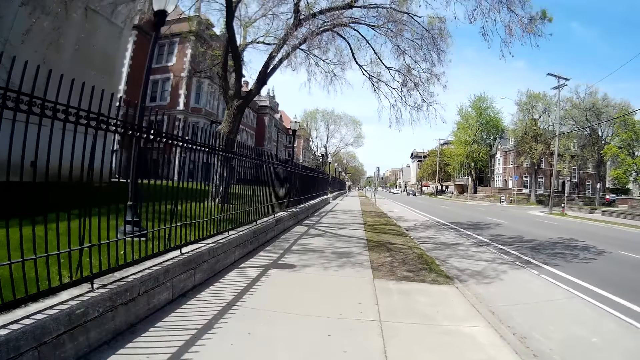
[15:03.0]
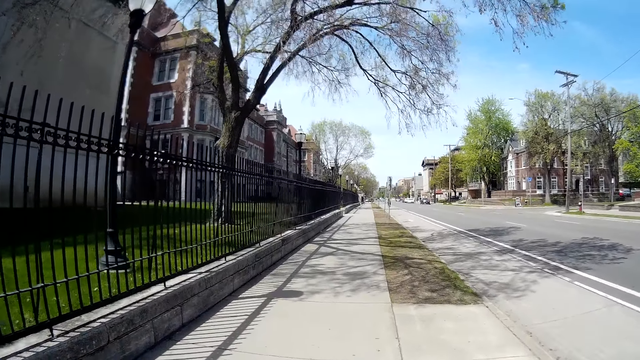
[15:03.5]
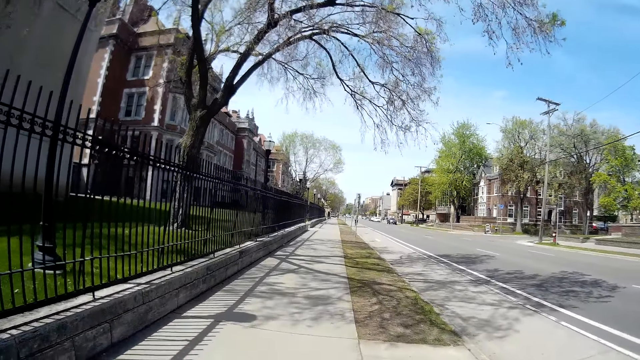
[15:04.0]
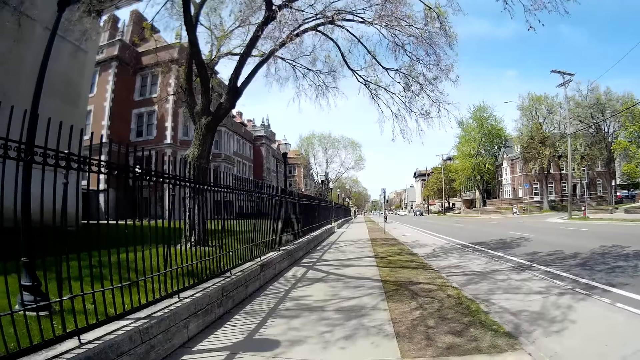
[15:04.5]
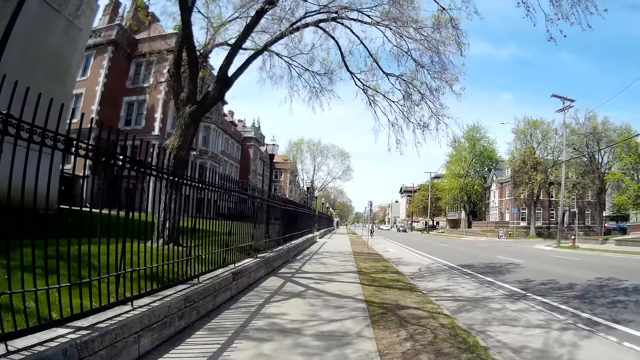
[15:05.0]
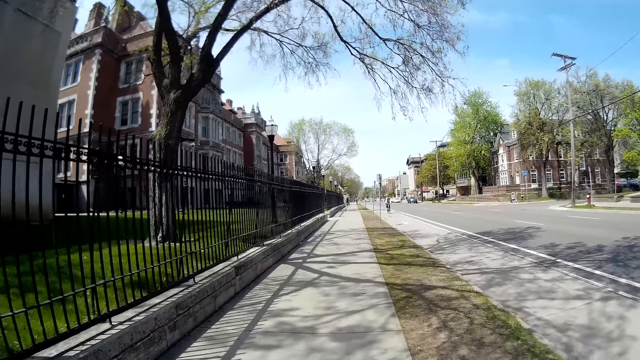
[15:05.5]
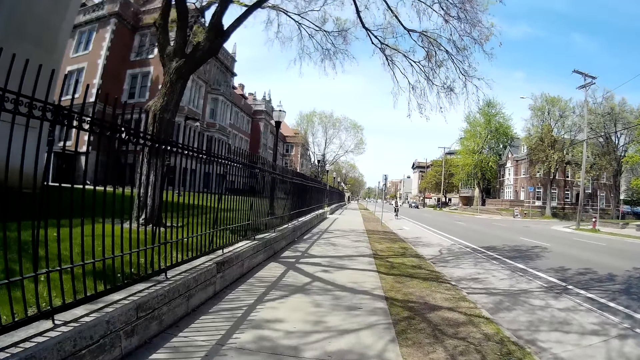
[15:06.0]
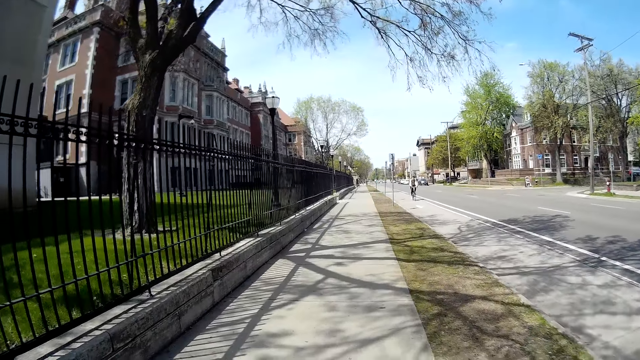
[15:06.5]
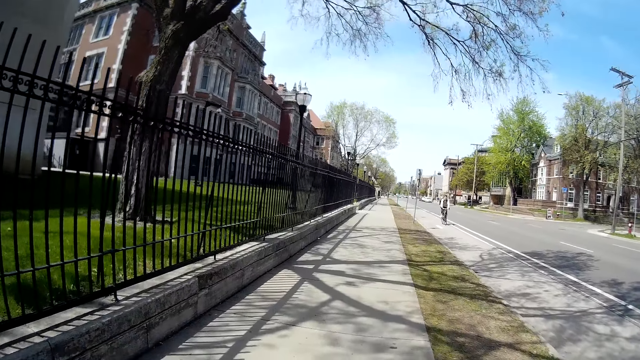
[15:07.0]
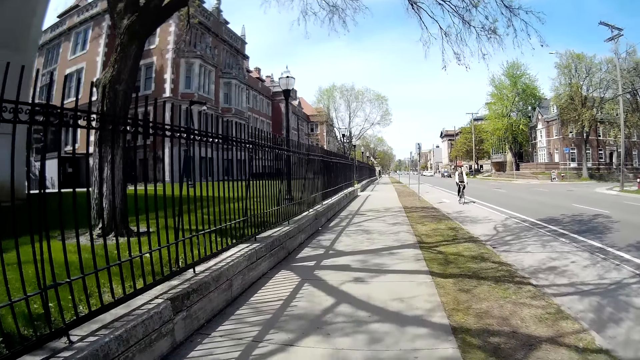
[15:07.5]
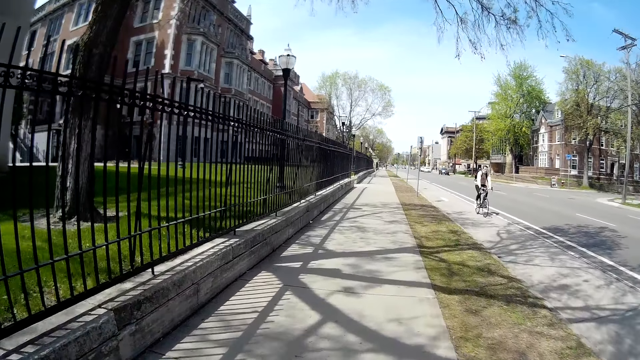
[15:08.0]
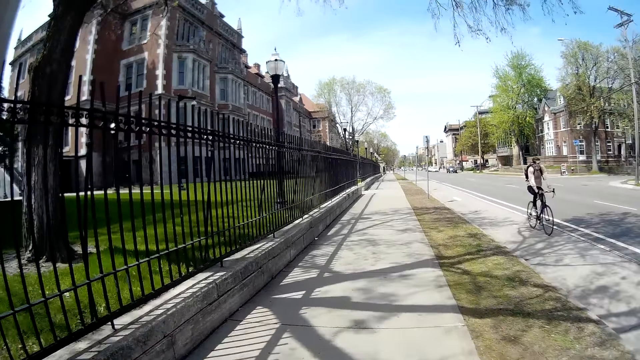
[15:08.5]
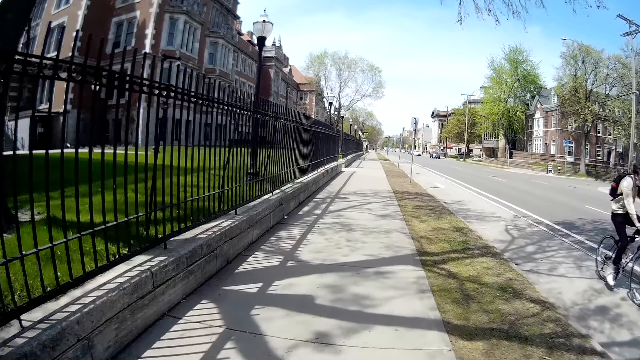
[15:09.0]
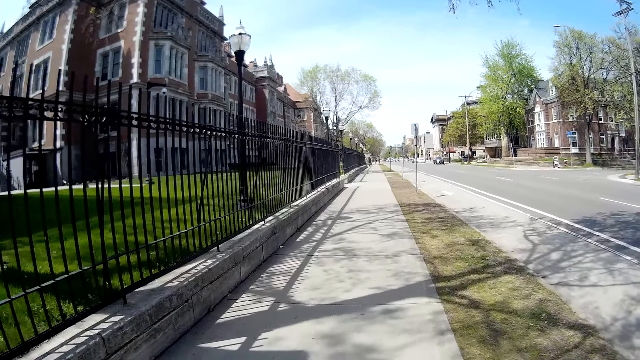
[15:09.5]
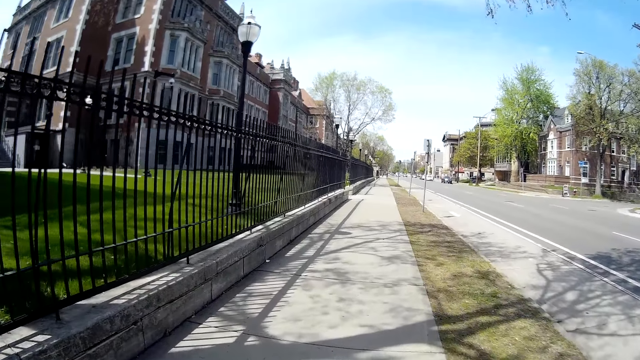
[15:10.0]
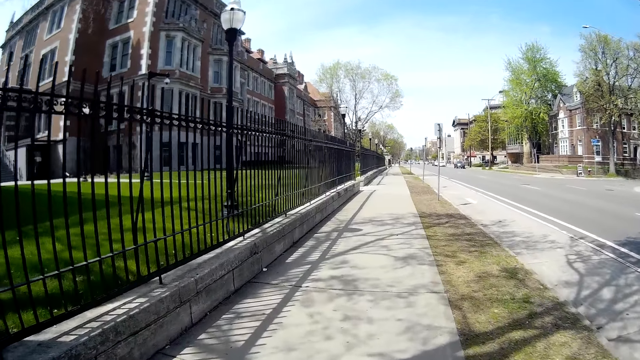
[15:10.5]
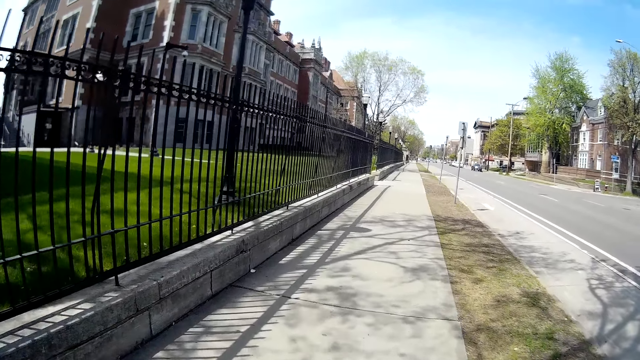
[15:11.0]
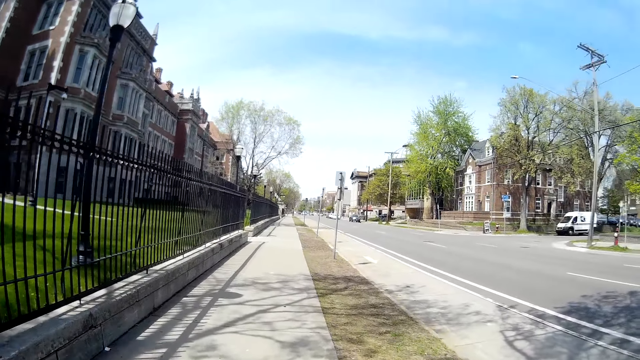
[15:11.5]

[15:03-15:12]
The camera wearer walks on the pathway.

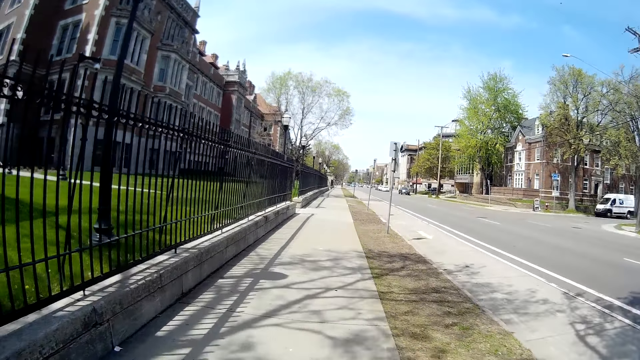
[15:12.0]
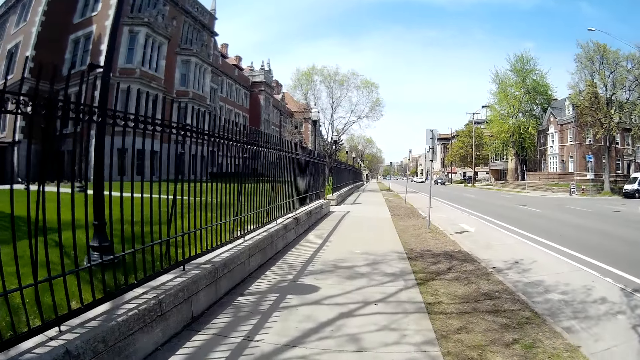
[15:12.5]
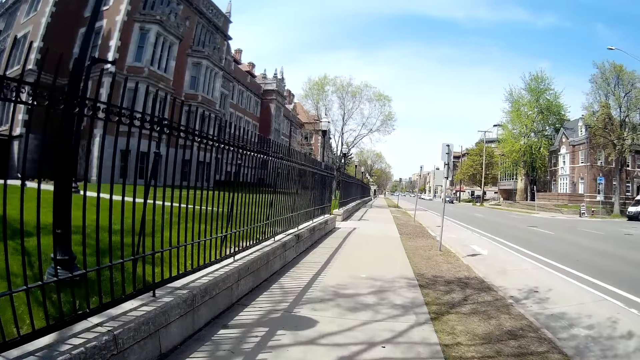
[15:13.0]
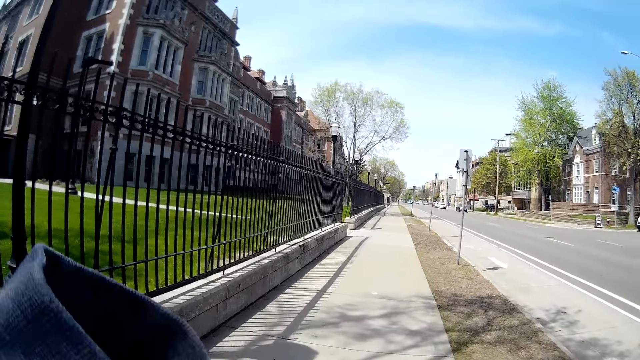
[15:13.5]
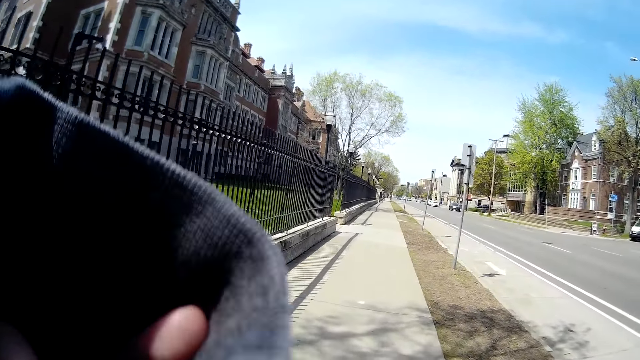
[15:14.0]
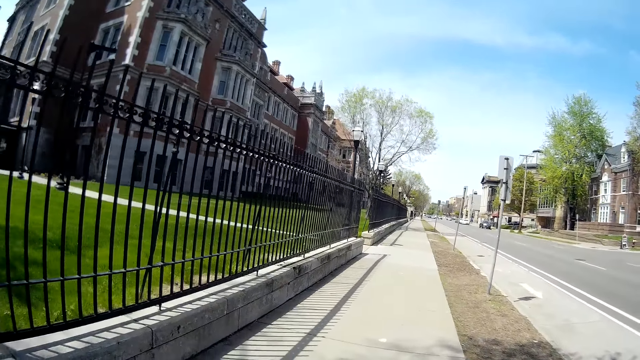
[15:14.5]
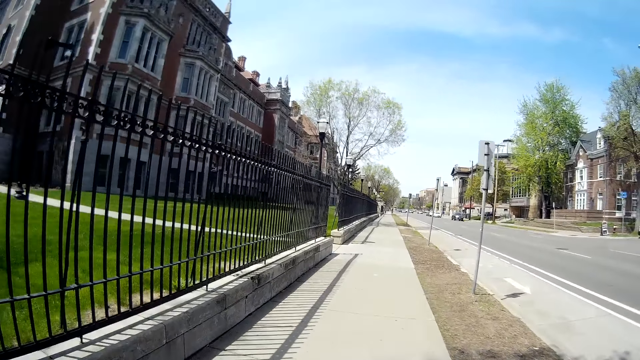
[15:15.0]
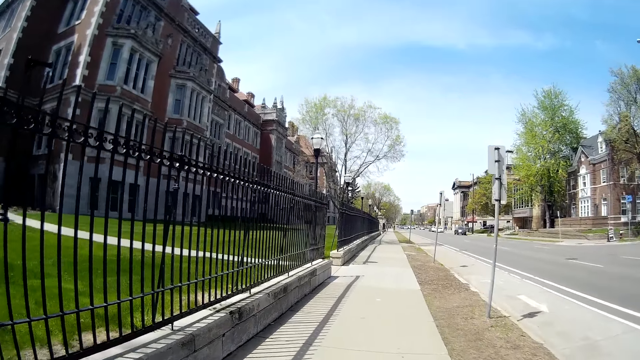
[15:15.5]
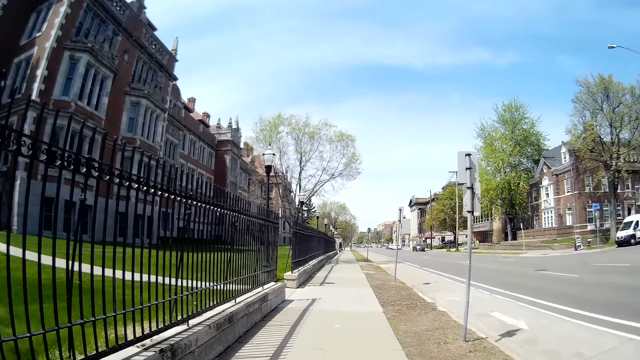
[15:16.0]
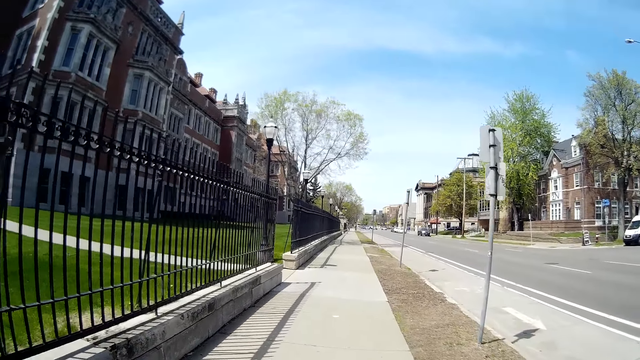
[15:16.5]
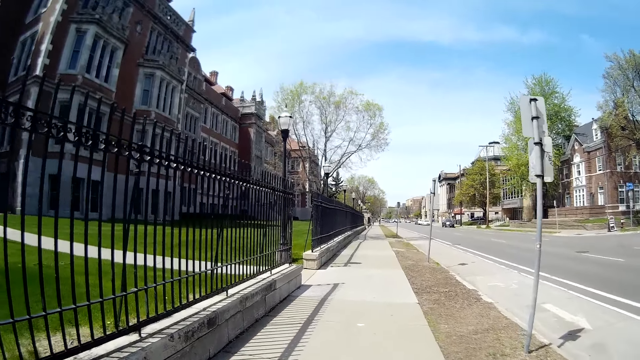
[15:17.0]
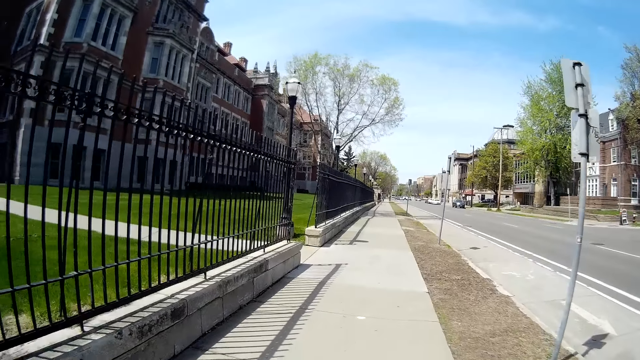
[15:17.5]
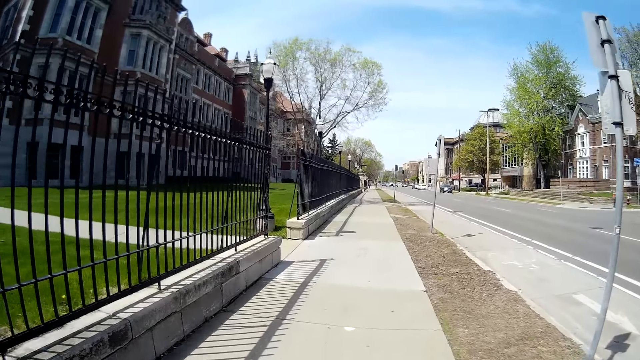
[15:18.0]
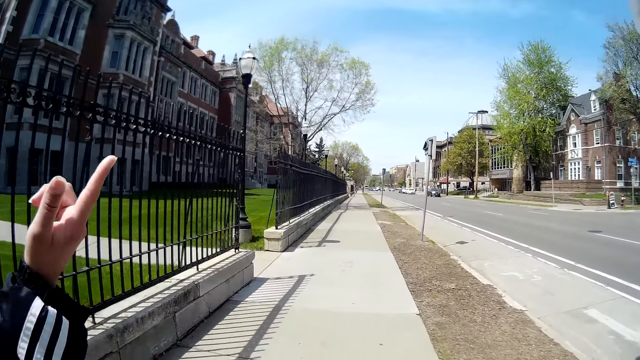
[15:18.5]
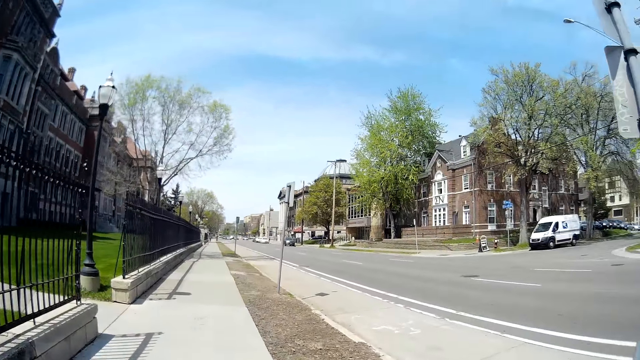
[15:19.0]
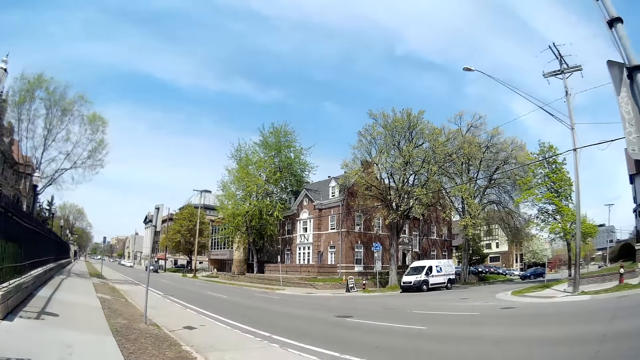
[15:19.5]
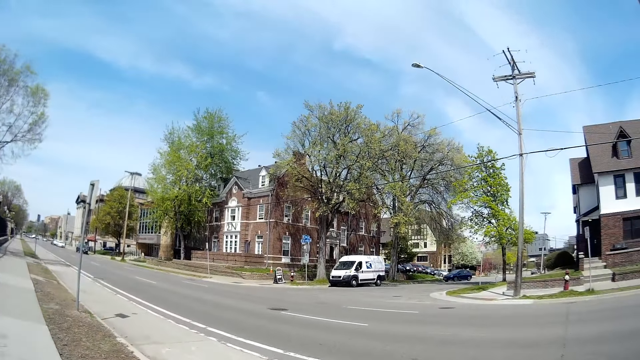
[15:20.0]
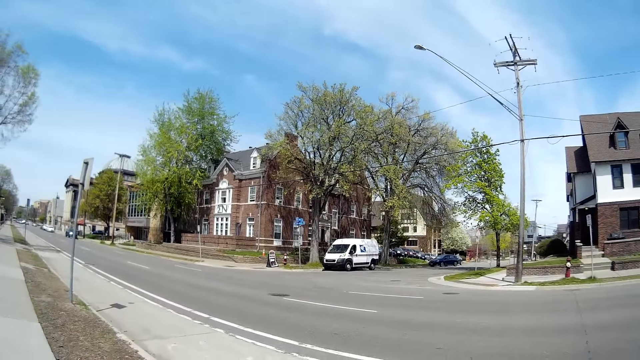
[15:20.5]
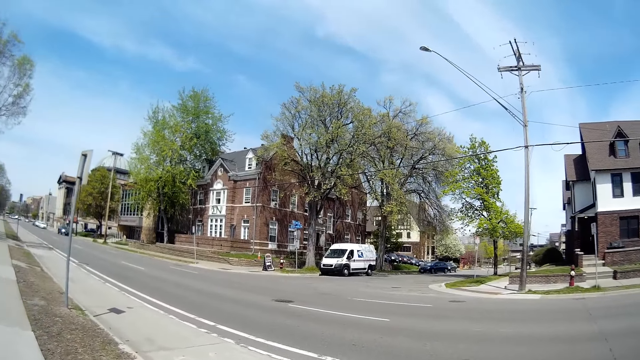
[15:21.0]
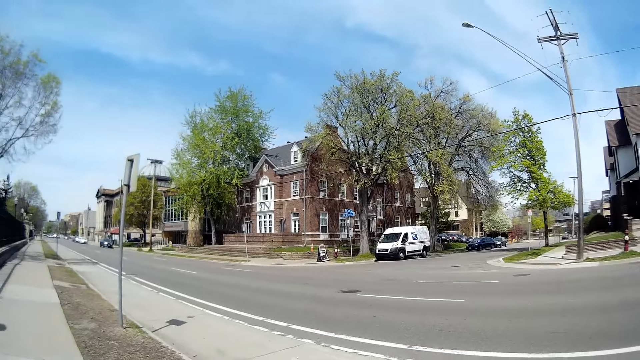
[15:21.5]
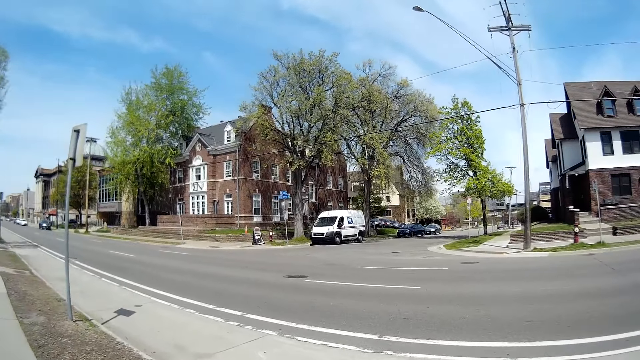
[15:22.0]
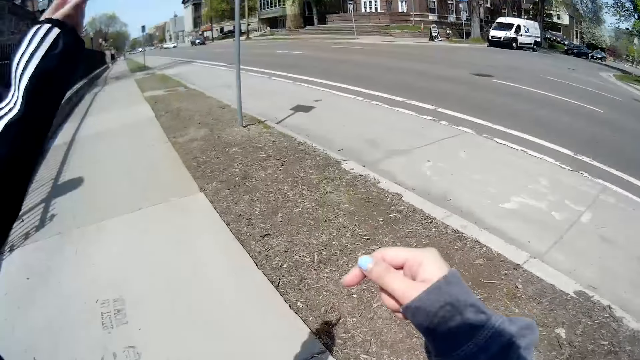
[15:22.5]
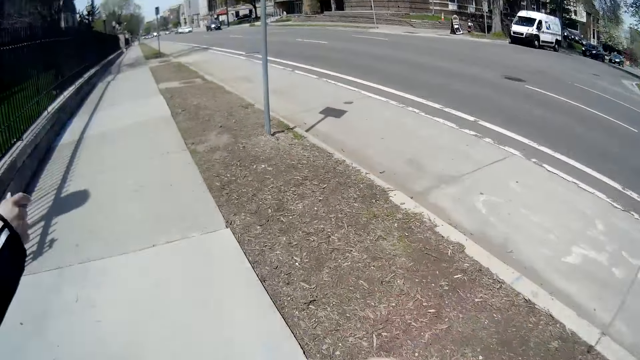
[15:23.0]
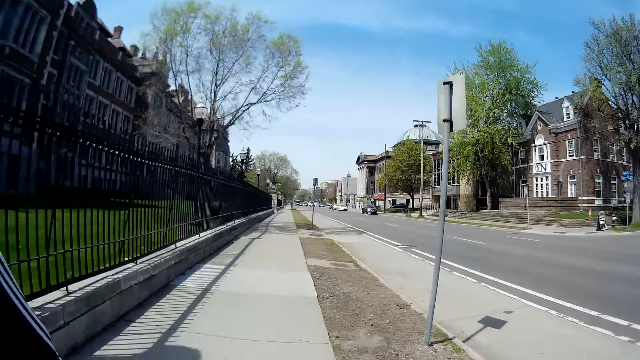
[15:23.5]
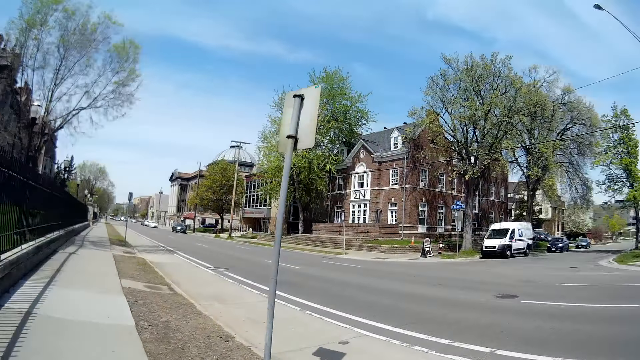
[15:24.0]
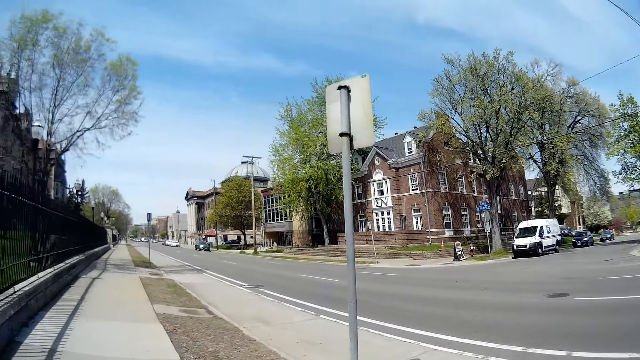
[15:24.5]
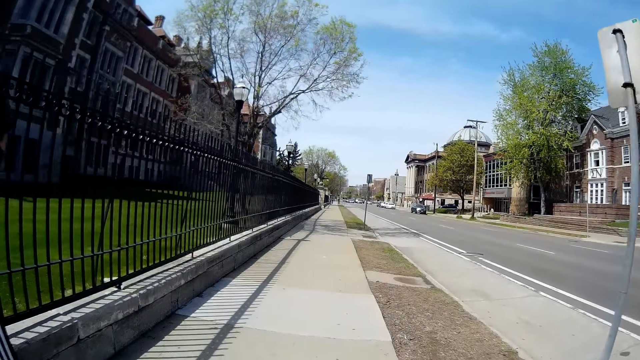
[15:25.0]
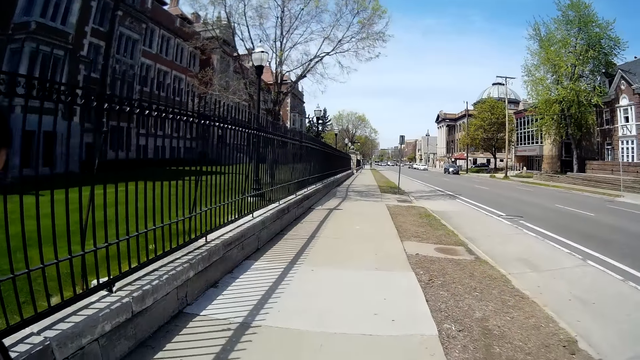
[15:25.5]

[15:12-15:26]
The camera wearer touches her face with her left hand. She looks around. A woman talks to the camera wearer. The camera wearer looks on the other side of the road and walks on the pathway.
